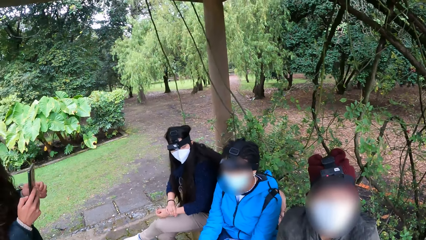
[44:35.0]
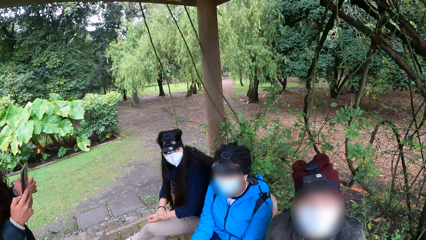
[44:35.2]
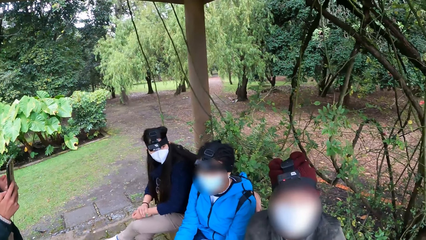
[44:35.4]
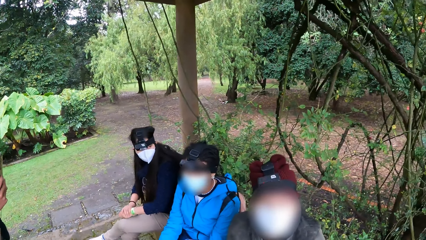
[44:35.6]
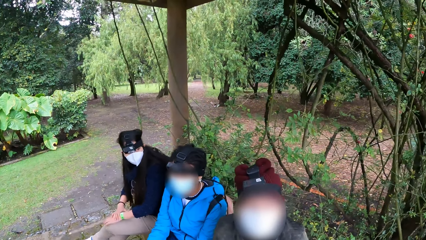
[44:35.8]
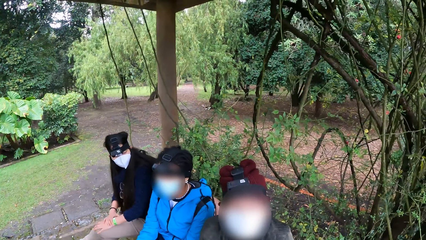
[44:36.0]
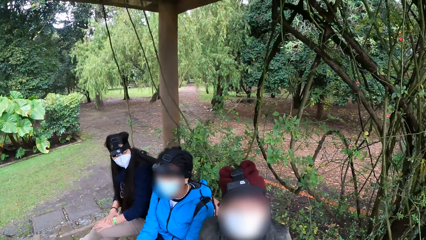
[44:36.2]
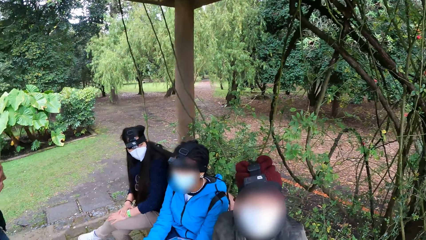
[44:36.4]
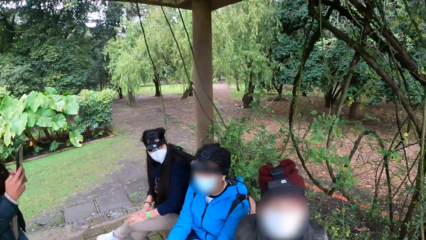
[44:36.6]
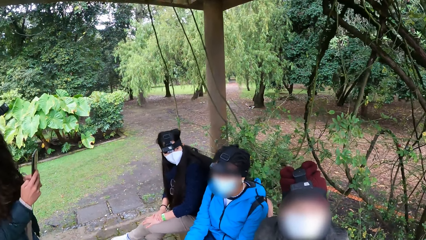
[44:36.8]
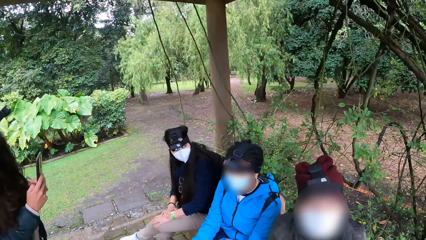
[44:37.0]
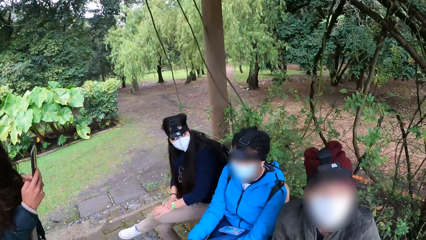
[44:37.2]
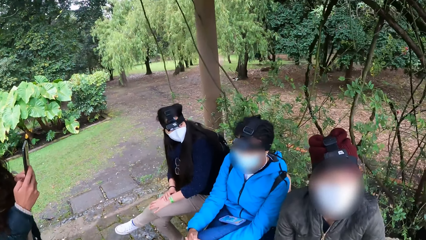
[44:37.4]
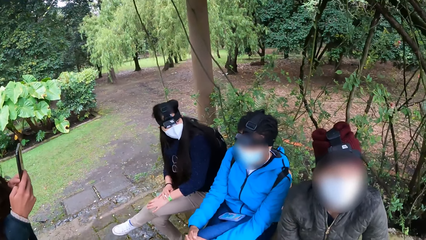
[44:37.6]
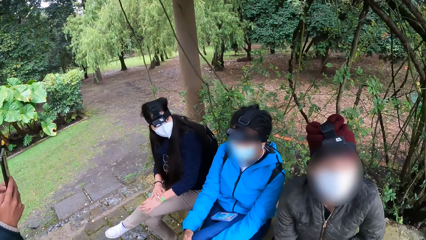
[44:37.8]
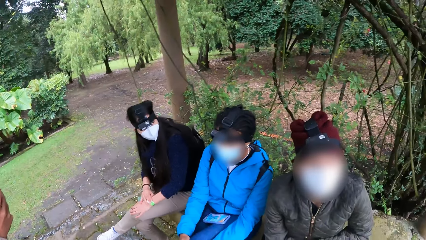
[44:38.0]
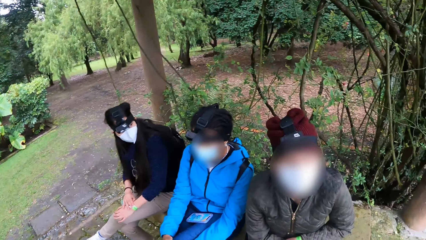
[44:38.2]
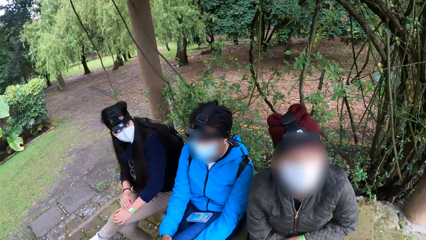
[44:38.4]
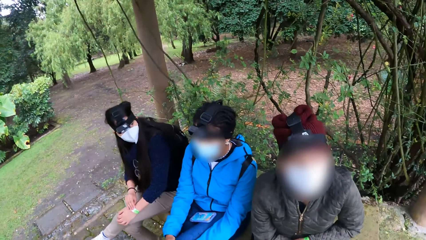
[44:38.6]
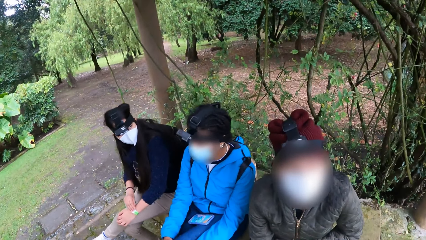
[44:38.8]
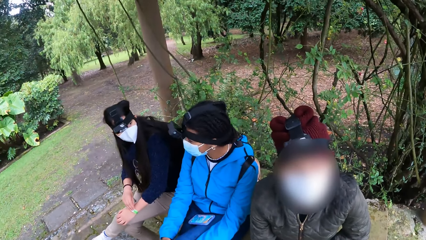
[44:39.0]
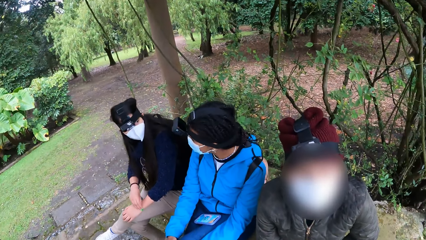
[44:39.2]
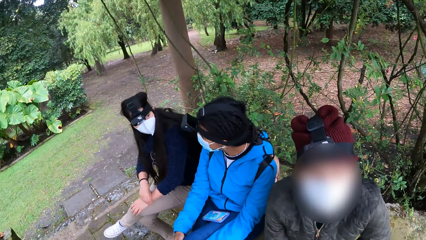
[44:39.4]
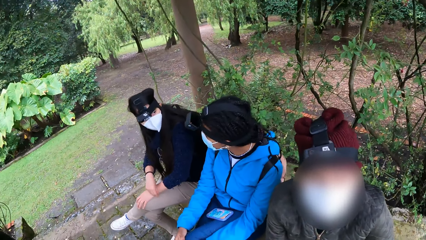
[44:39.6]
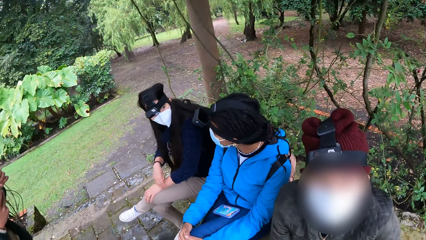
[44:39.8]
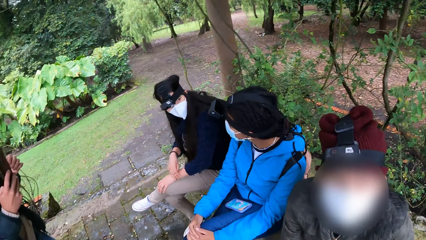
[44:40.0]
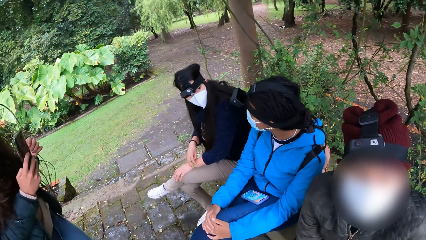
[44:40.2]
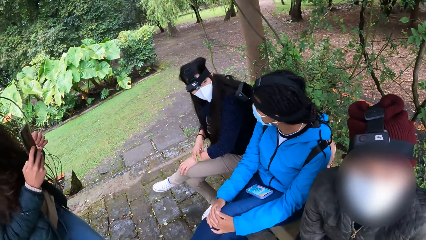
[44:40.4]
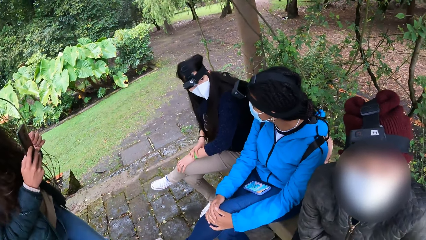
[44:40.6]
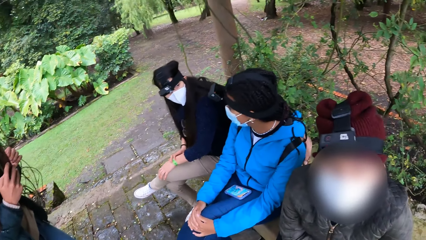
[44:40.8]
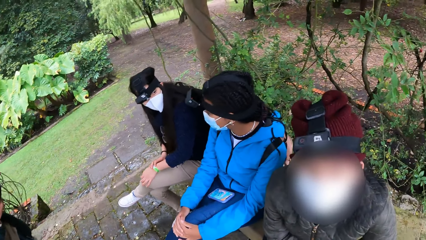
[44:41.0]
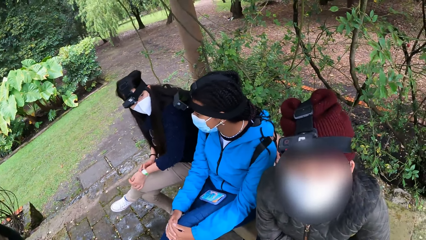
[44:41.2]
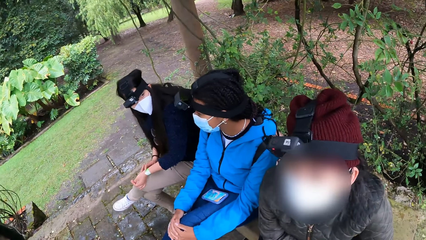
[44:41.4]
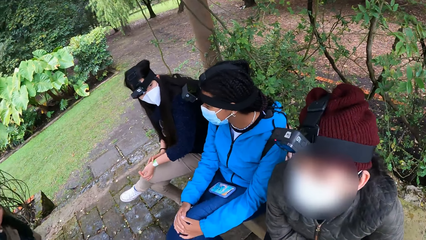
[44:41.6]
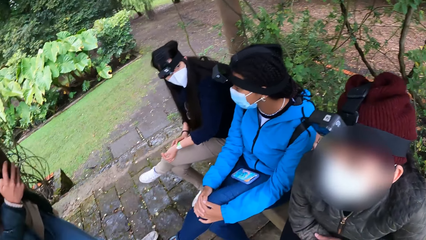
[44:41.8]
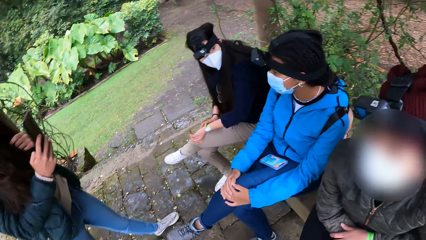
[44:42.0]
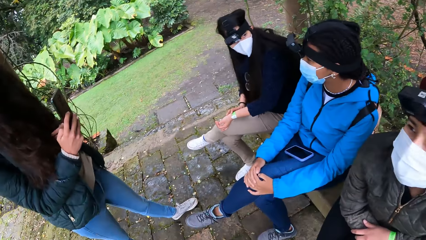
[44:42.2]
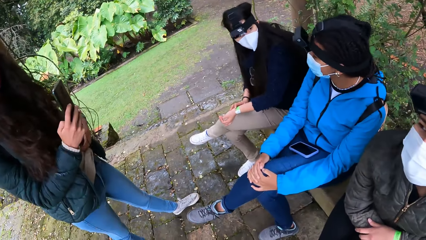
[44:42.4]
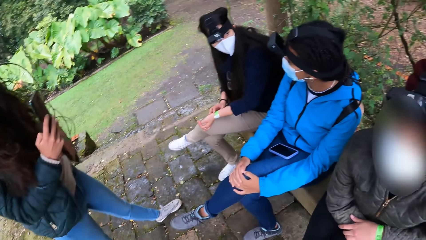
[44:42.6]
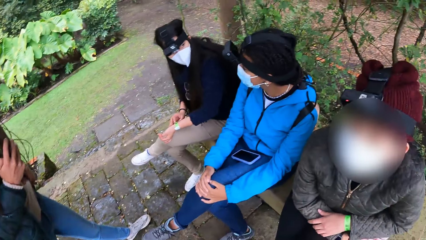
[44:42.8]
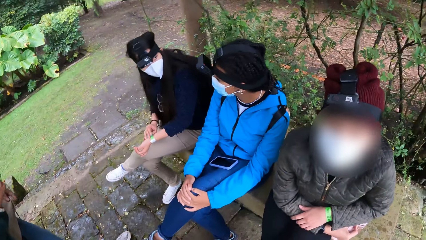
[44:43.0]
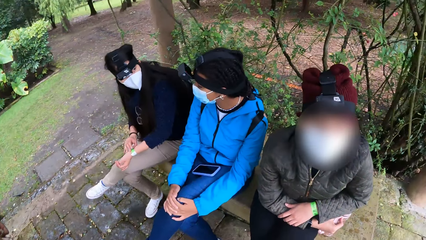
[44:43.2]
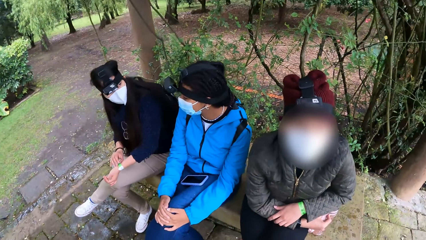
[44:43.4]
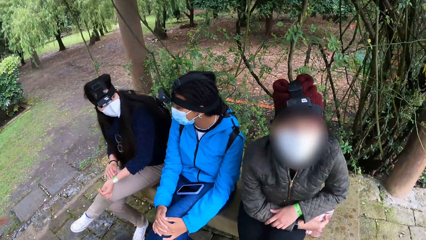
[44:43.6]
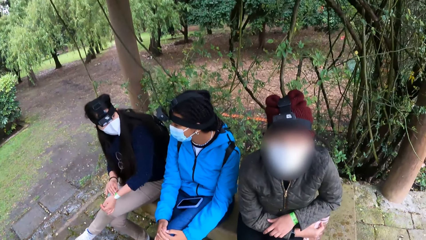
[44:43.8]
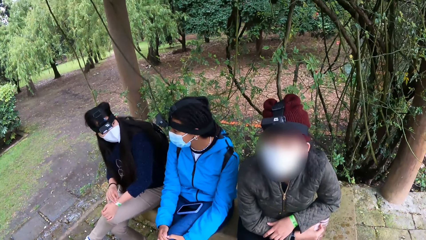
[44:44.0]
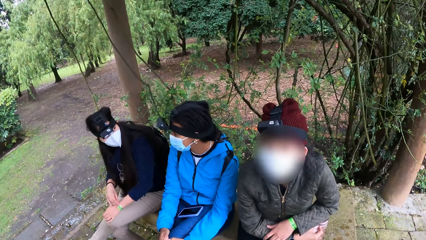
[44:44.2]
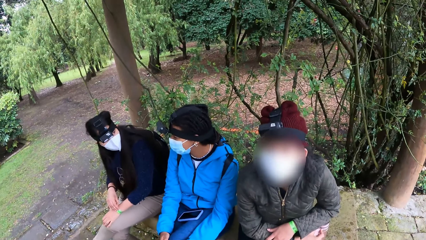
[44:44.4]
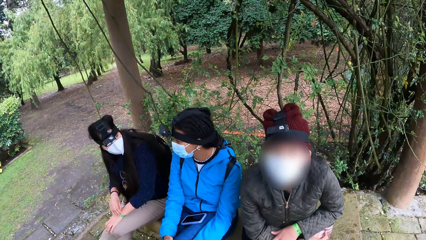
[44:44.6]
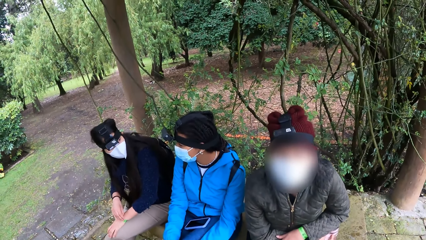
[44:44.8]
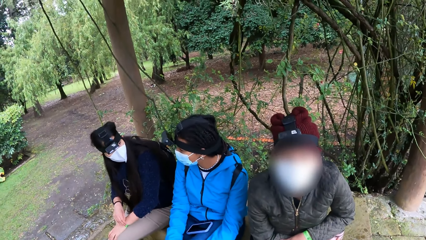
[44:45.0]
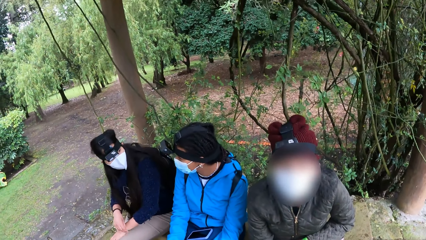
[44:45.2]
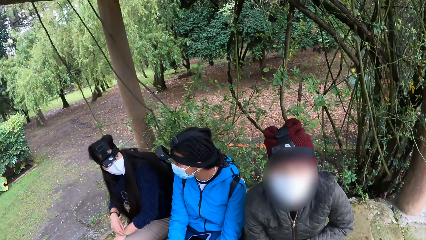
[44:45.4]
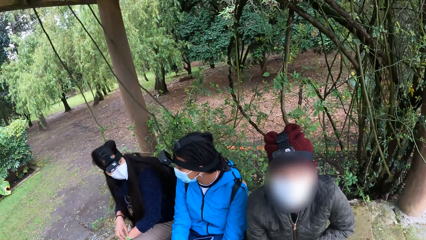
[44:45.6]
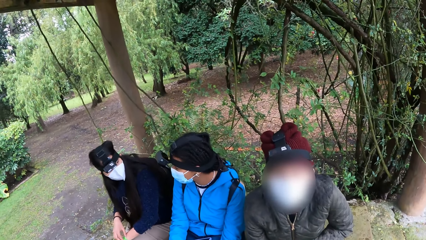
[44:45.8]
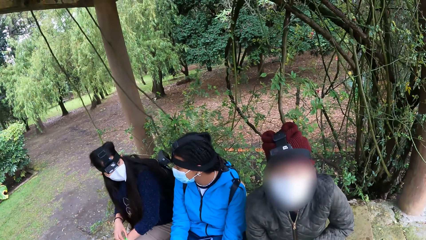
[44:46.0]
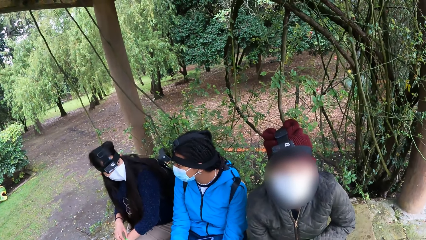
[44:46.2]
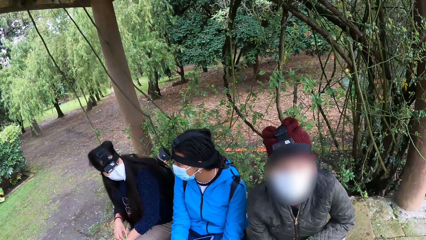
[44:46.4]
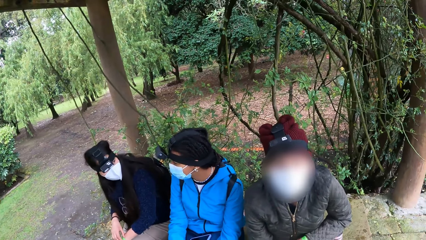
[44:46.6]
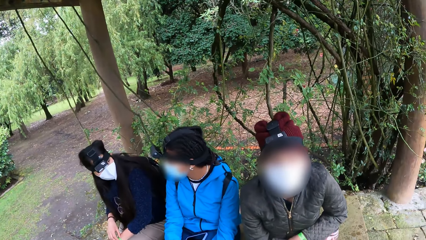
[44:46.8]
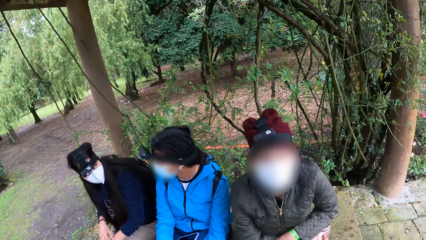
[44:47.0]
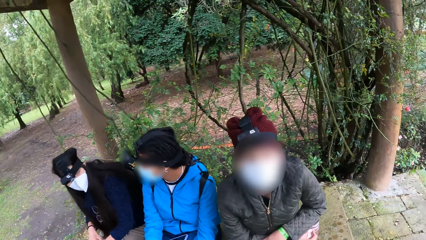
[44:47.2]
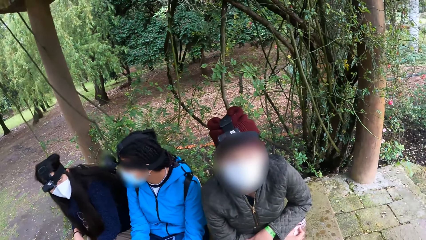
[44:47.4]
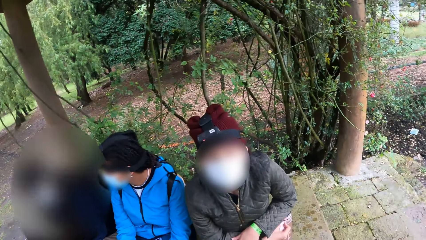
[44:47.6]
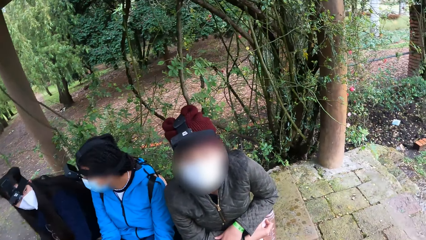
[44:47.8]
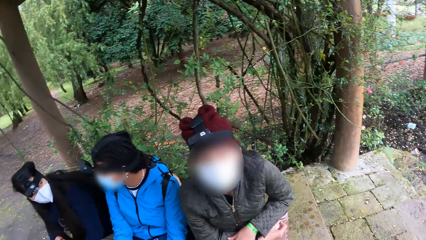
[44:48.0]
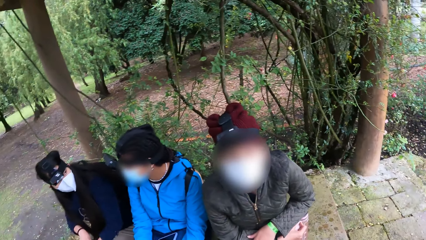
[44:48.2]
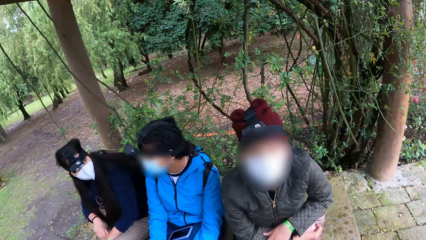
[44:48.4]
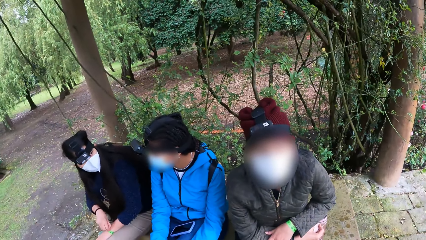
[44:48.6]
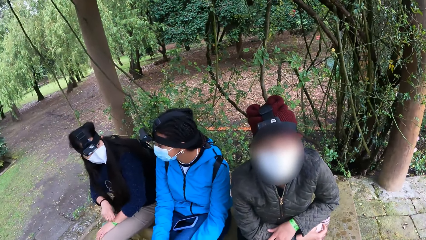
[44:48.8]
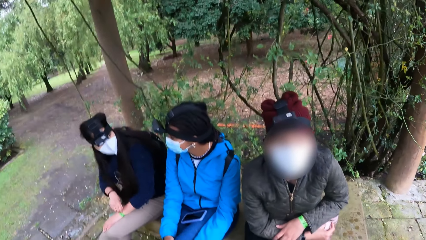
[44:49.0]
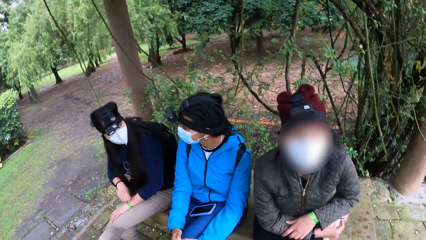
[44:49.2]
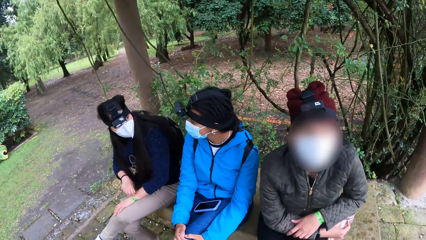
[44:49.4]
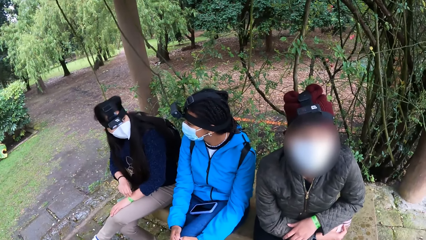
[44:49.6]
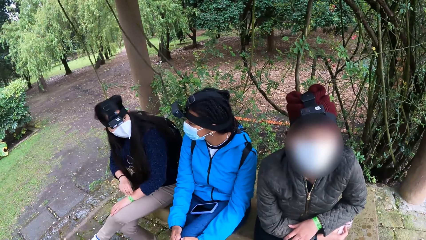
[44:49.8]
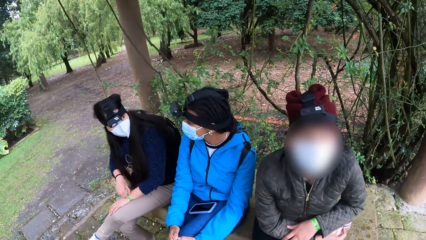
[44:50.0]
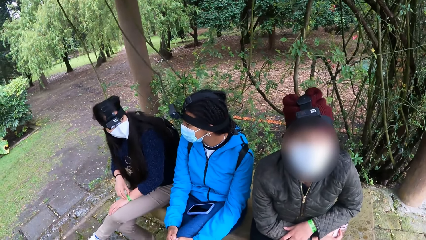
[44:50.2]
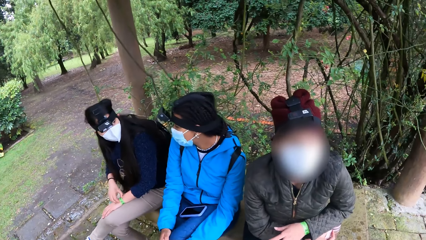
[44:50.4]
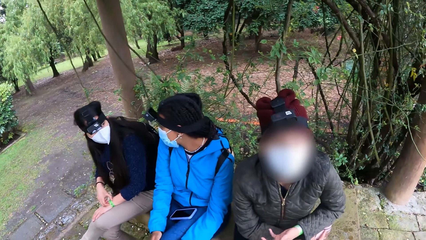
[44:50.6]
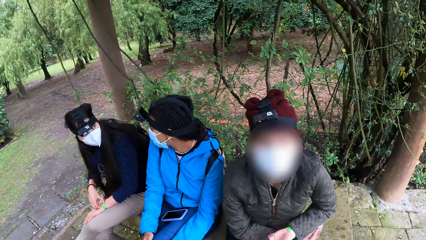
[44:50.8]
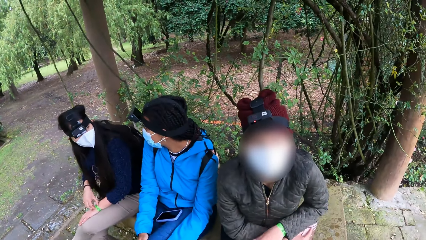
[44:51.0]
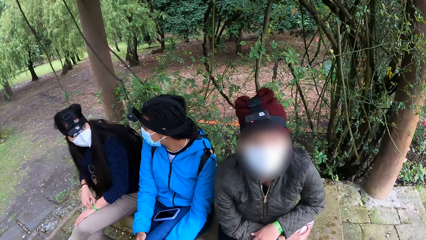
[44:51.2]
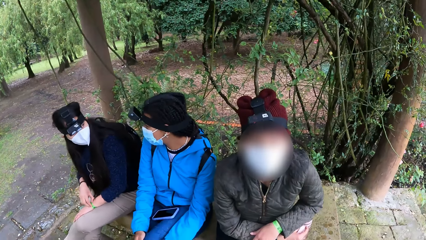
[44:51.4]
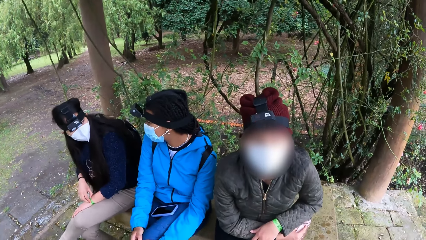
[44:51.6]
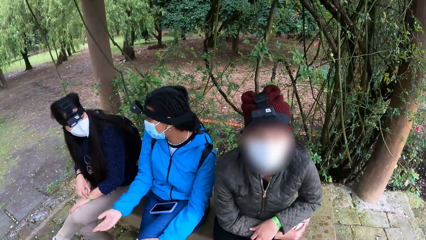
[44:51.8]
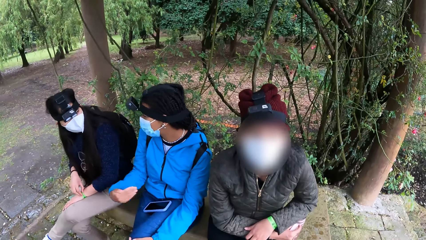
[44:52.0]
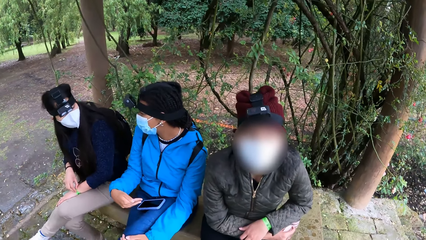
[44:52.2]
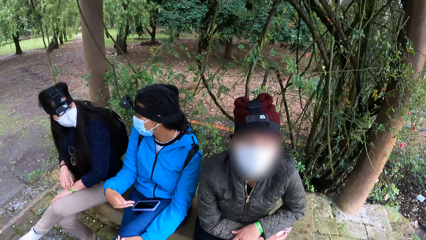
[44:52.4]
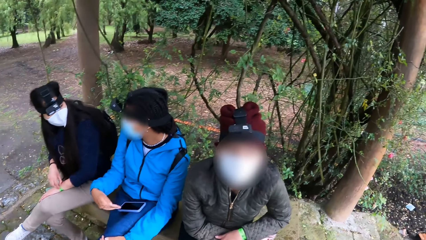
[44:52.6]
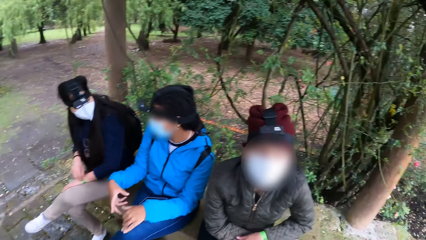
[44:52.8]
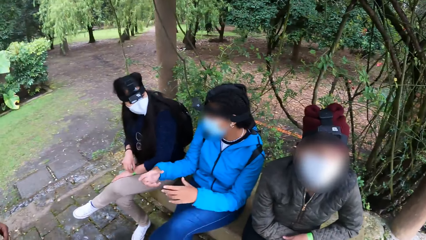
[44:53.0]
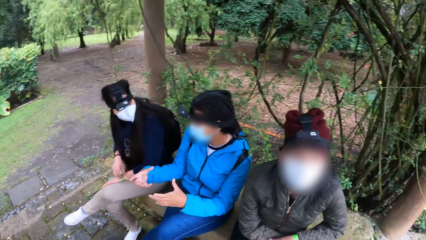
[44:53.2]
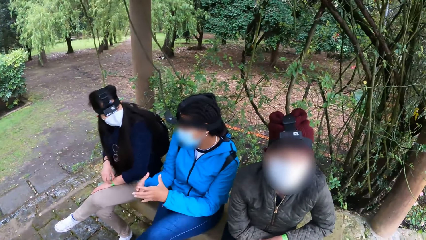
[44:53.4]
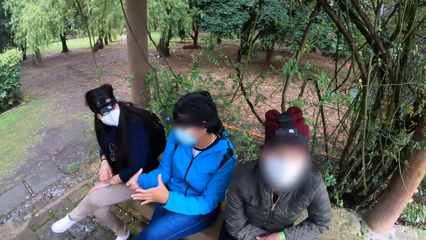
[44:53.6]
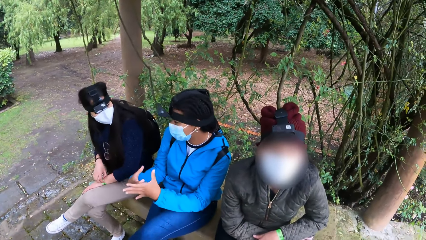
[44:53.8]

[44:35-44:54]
The camera wearer looks around.
